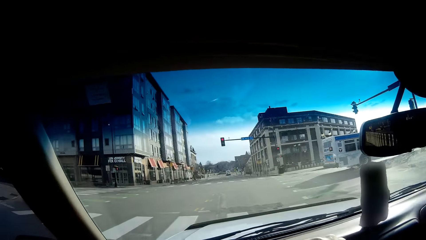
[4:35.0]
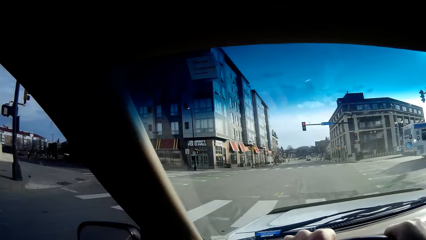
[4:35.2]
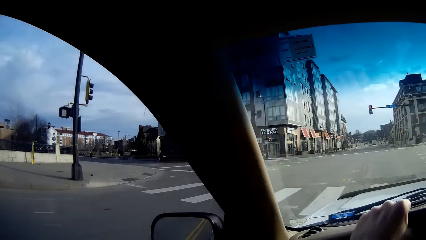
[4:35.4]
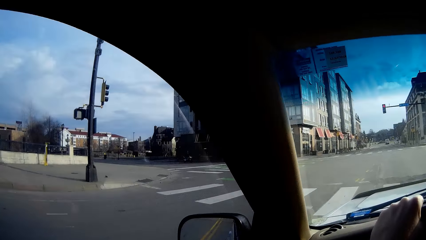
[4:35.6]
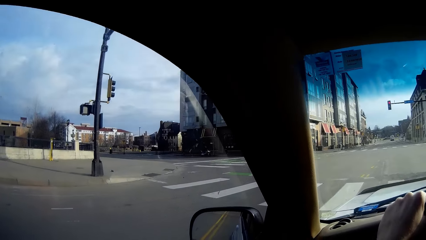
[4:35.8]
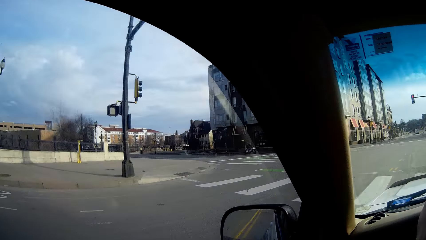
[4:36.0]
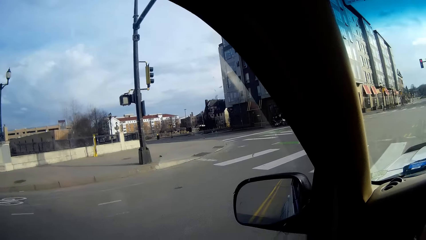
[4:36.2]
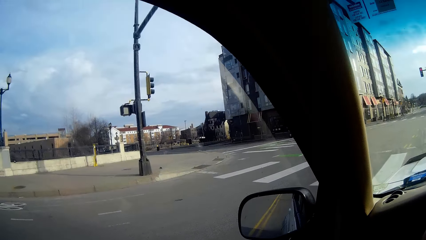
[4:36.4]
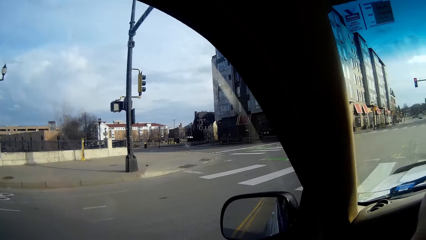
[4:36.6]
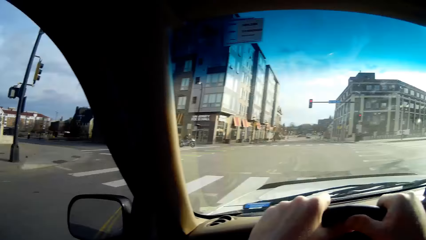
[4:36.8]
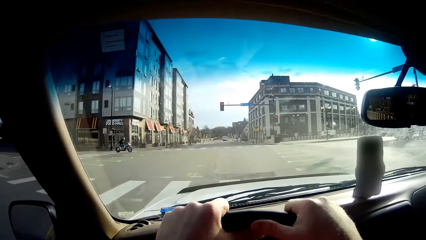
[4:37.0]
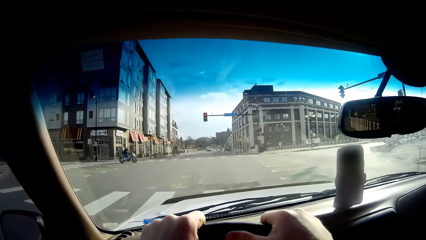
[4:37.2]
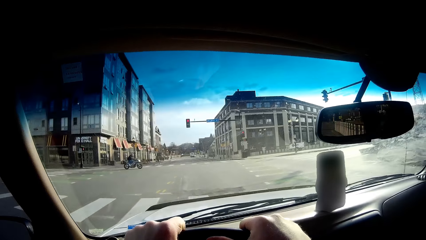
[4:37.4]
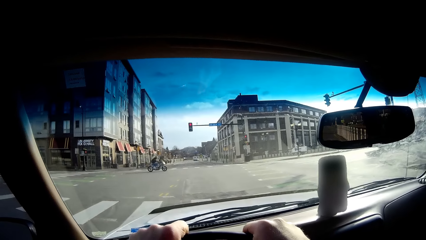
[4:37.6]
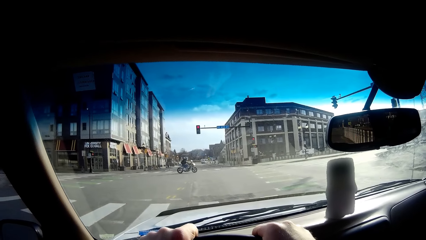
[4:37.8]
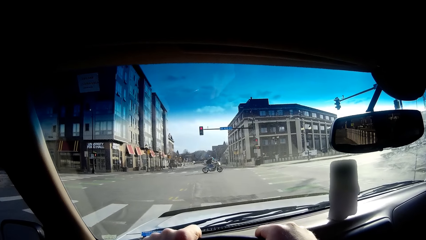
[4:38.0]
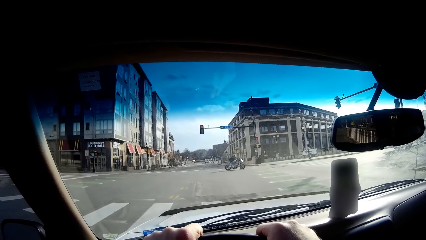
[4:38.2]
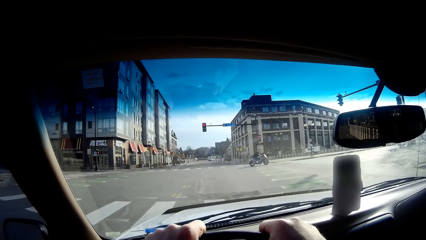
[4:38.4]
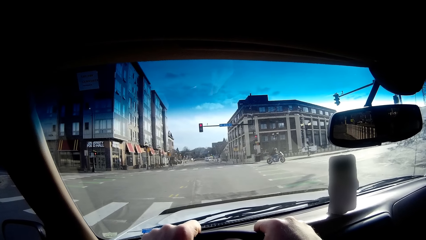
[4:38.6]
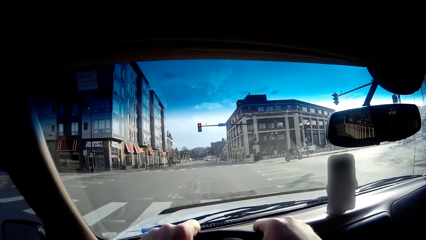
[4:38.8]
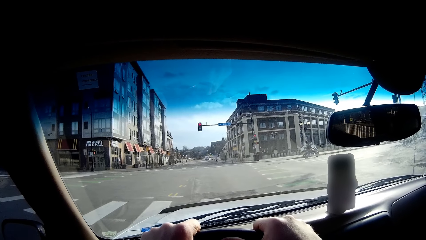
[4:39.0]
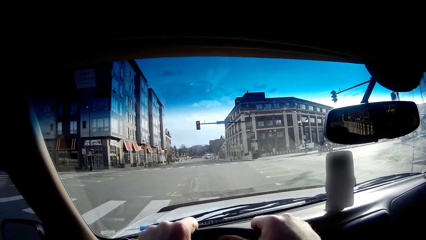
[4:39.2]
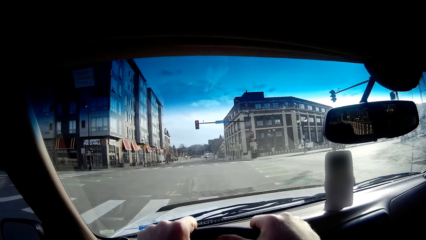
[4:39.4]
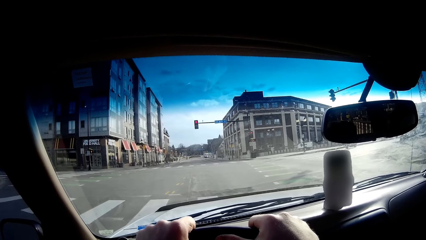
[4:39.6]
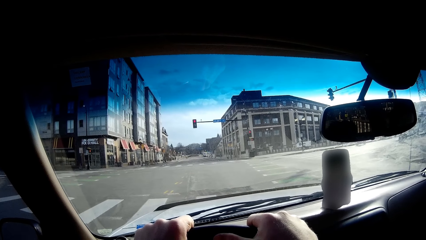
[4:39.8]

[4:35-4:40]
The camera wearer stares around.

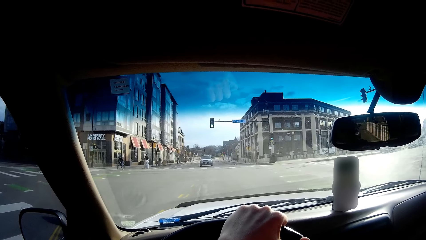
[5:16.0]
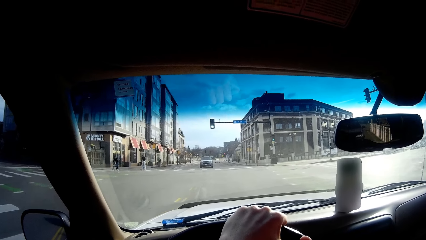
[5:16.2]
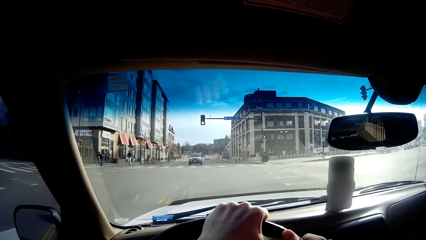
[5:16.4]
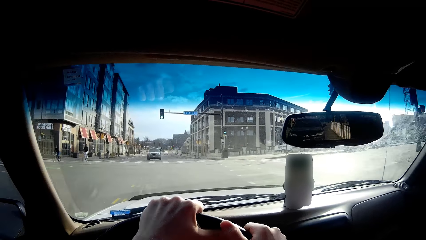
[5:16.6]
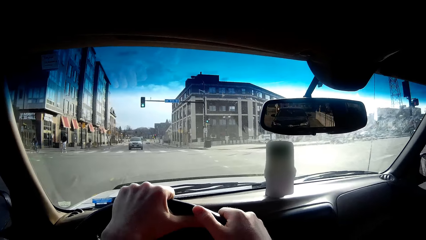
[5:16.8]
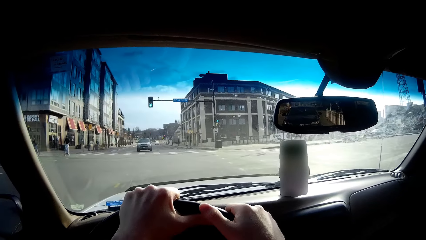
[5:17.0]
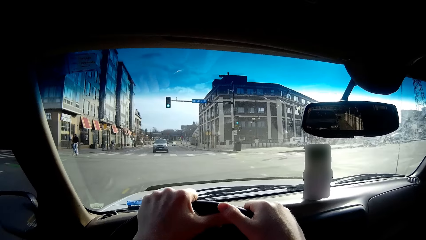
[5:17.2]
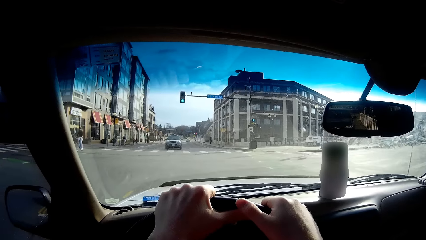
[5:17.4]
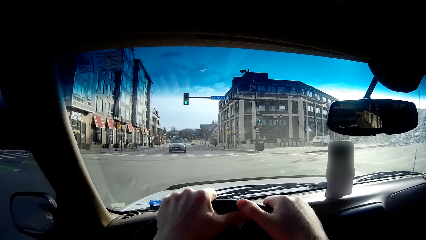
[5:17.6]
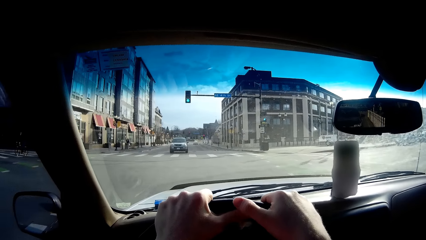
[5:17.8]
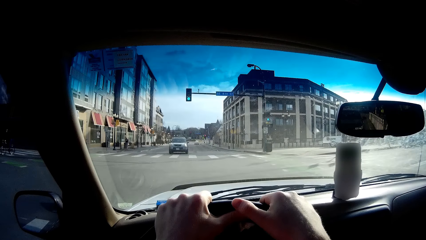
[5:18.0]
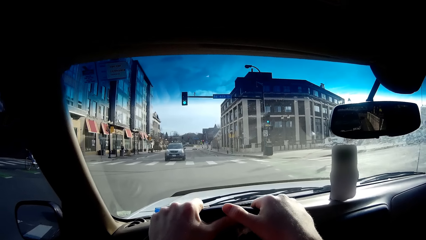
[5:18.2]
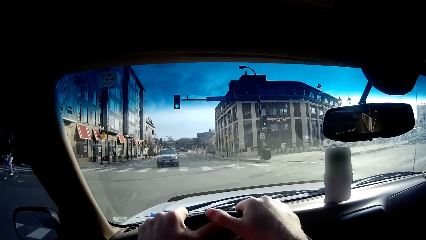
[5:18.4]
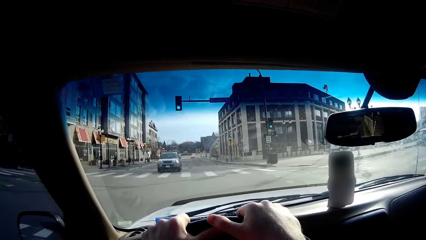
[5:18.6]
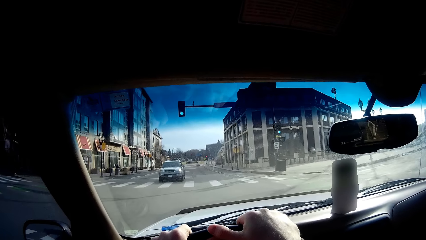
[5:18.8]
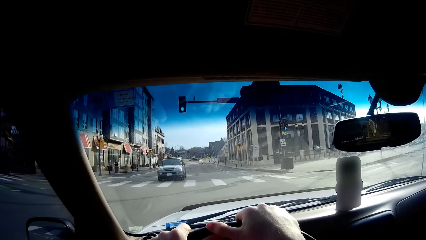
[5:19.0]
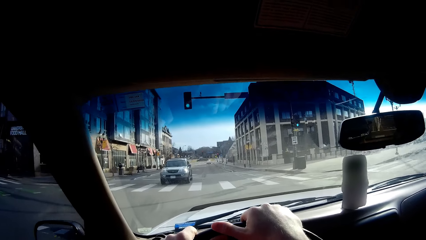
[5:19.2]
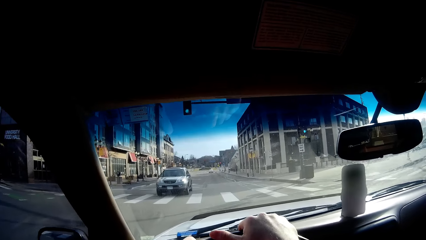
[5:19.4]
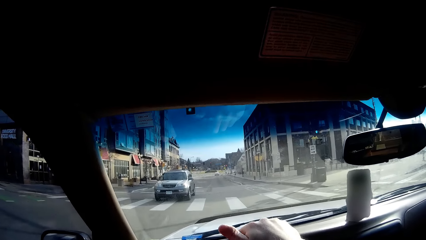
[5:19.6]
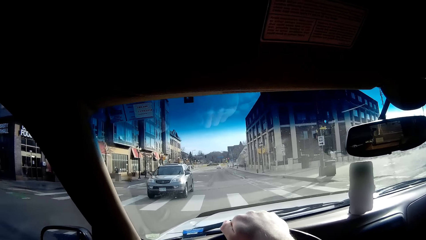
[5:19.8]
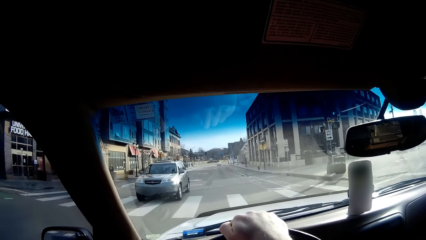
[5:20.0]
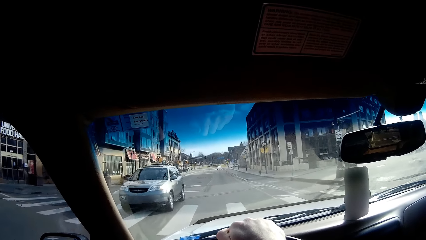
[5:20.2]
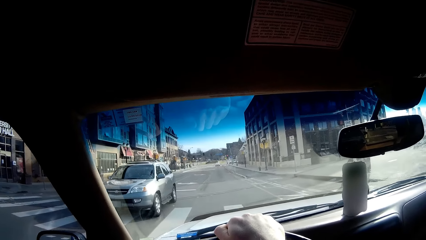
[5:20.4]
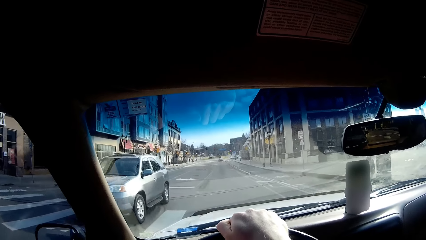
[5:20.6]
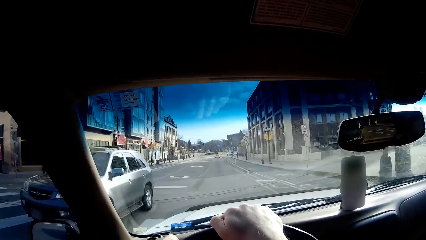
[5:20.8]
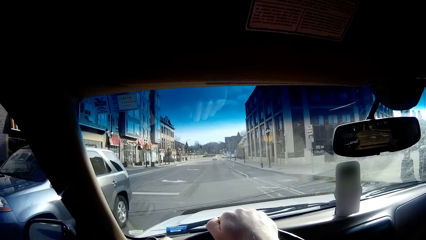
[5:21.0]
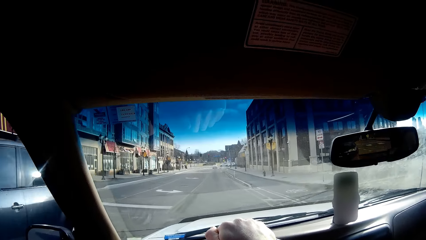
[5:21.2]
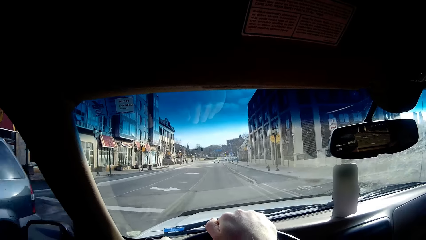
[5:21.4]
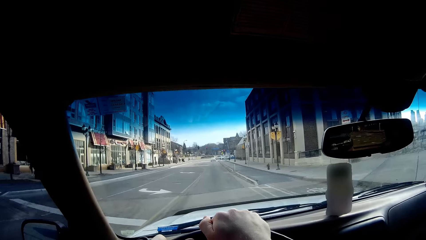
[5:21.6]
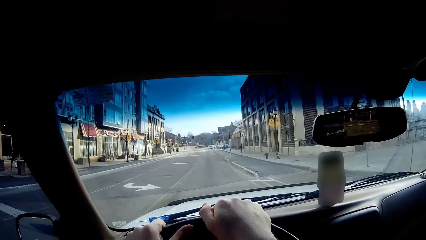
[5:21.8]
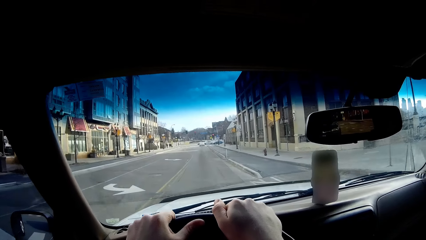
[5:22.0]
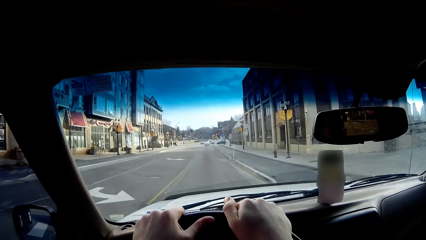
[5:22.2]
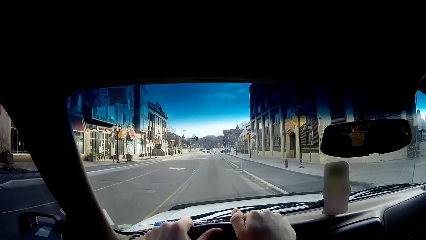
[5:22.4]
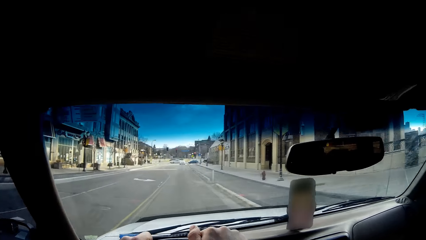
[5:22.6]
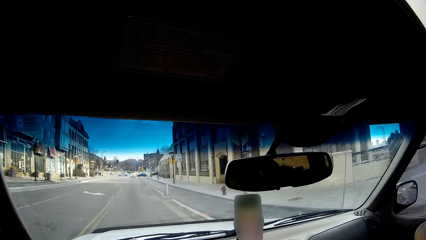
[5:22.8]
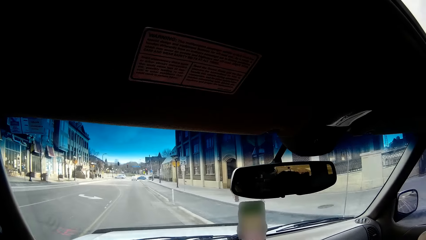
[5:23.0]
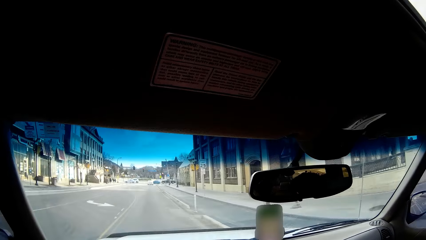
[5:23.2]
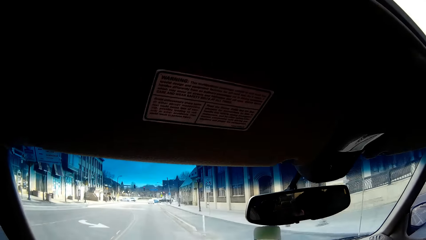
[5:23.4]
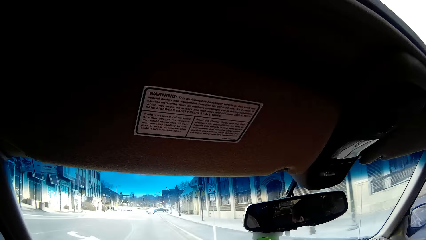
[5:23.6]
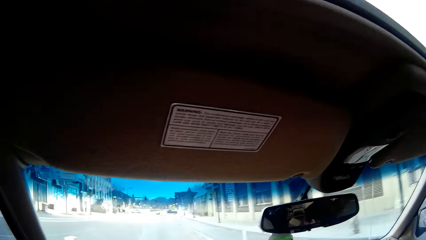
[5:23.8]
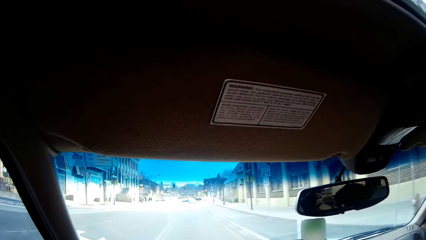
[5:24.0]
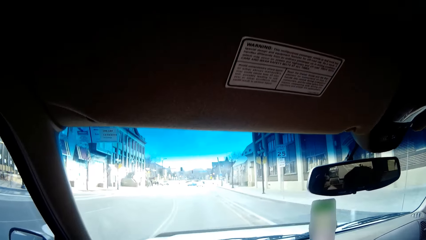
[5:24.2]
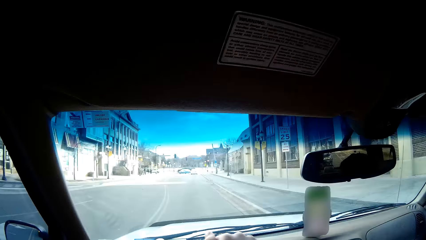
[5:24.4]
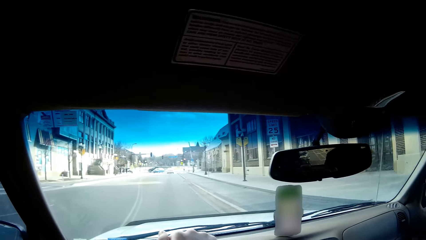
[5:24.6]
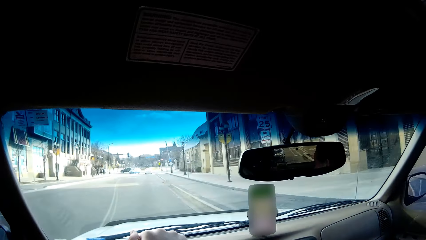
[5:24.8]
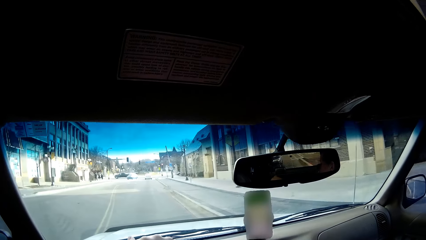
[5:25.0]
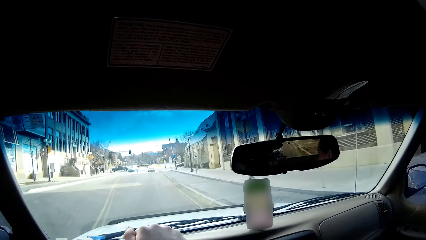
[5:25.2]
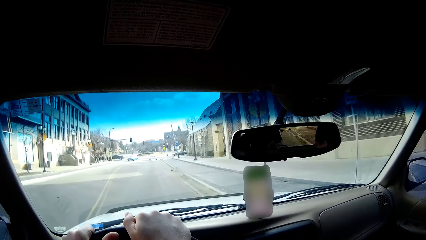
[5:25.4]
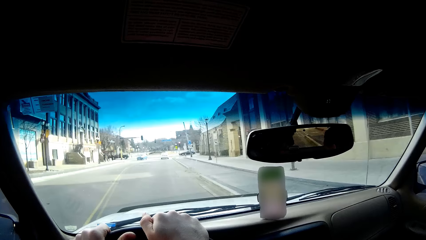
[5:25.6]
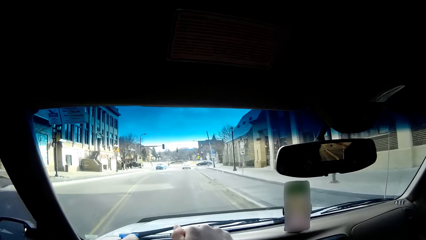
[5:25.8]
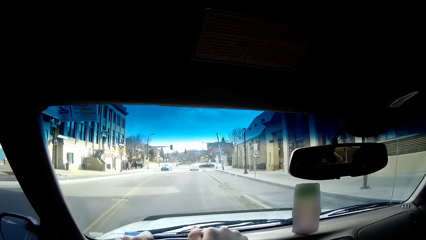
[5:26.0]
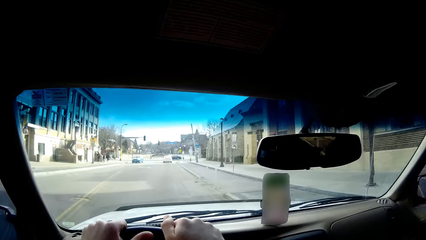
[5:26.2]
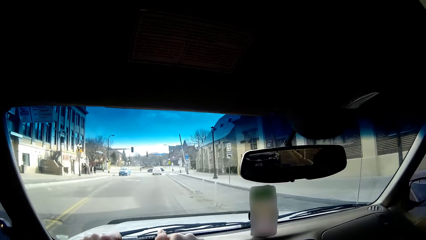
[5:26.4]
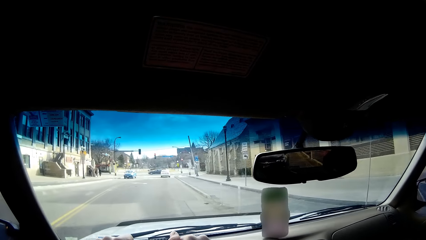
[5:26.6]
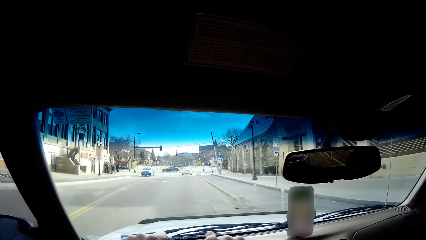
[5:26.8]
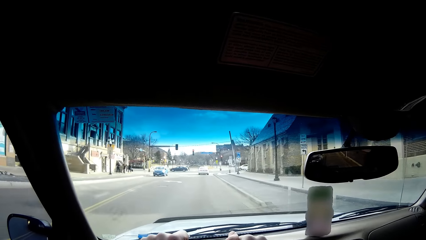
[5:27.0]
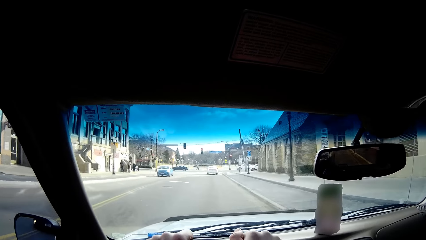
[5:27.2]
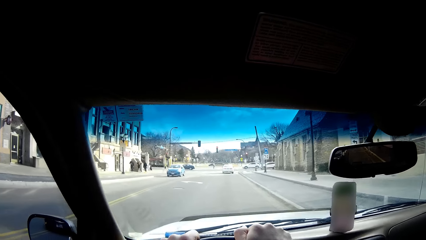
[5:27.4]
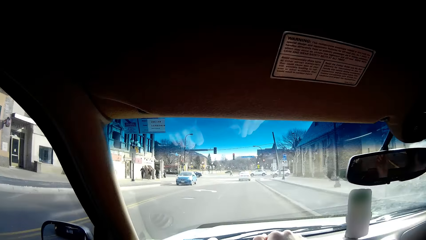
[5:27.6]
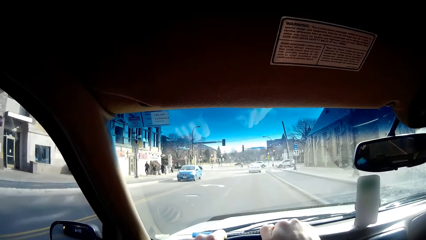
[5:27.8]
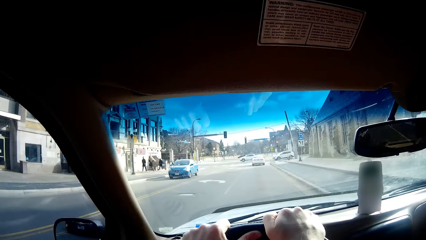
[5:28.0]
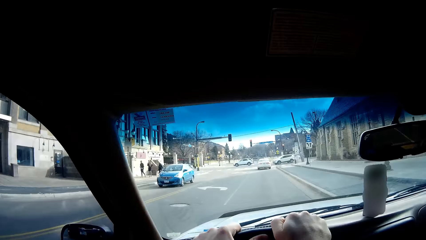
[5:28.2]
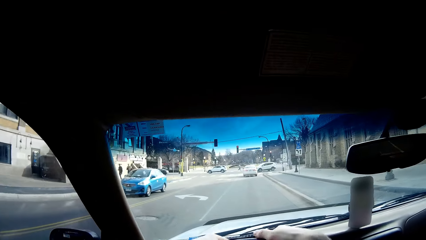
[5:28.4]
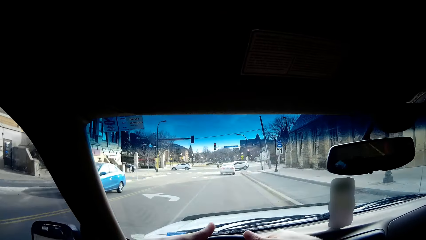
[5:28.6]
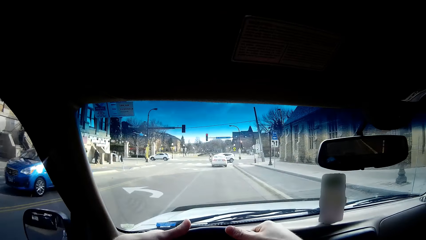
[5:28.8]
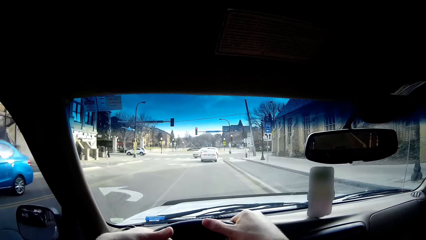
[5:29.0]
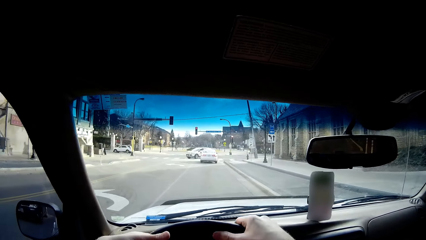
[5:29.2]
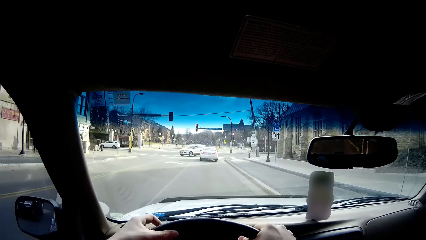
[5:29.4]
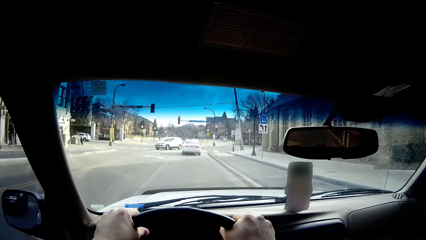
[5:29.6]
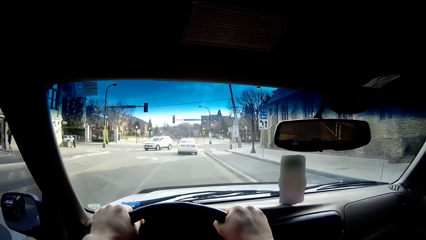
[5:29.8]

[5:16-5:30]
The camera wearer drives the car on the road.
